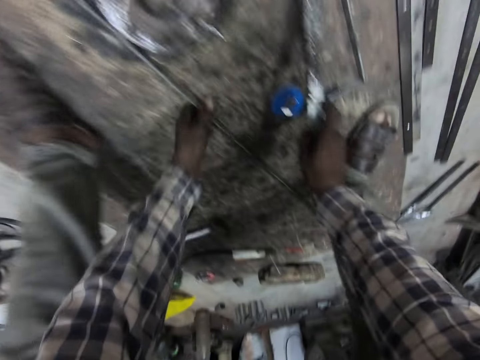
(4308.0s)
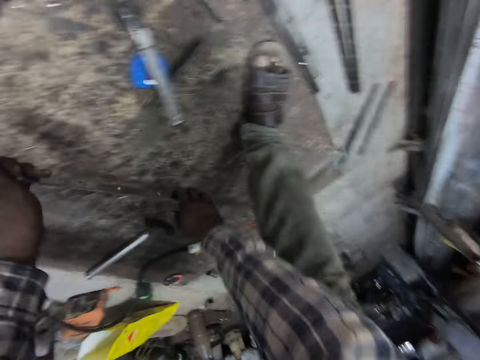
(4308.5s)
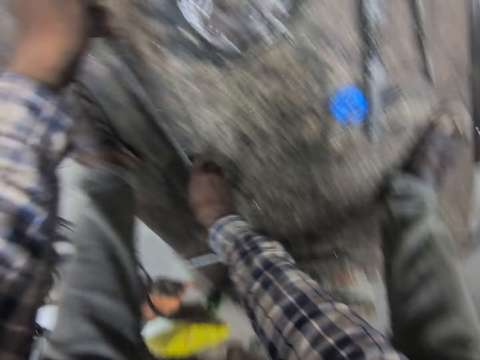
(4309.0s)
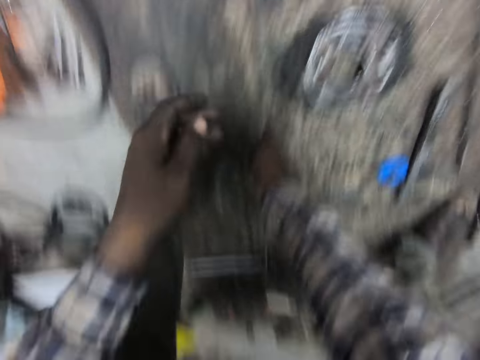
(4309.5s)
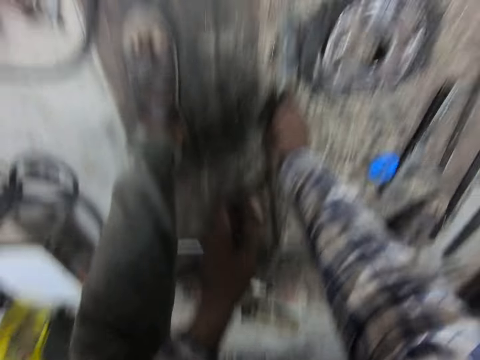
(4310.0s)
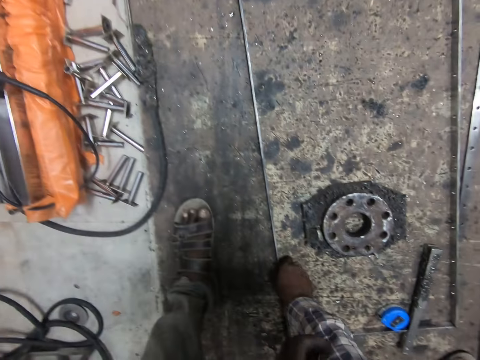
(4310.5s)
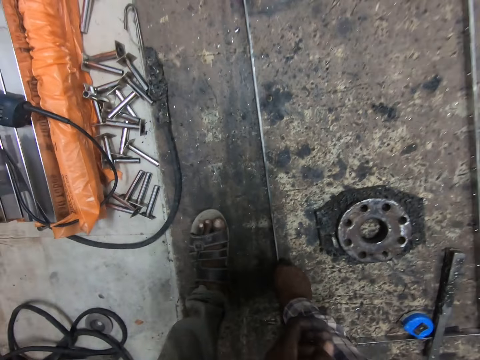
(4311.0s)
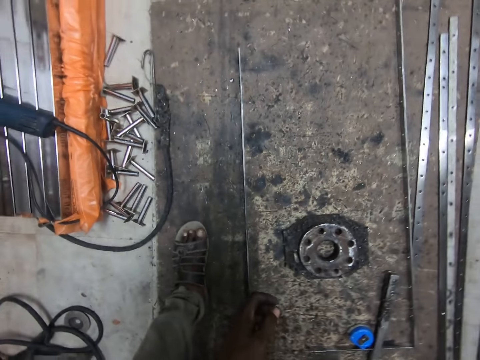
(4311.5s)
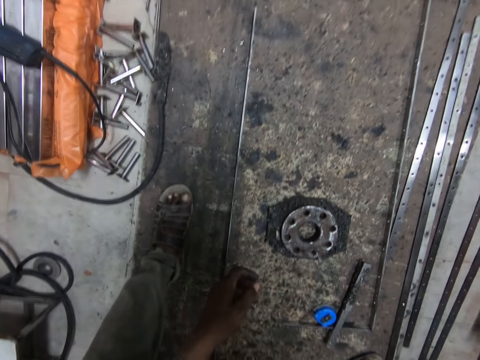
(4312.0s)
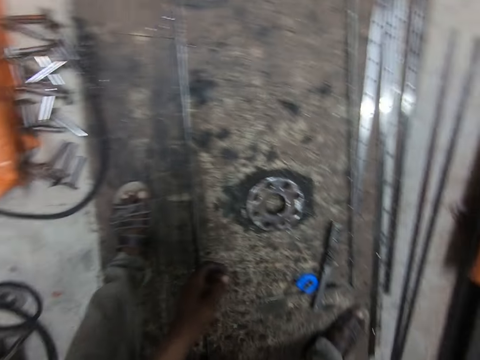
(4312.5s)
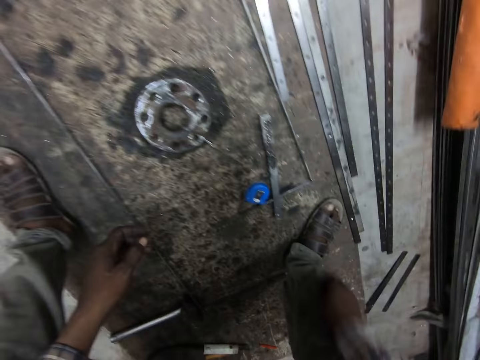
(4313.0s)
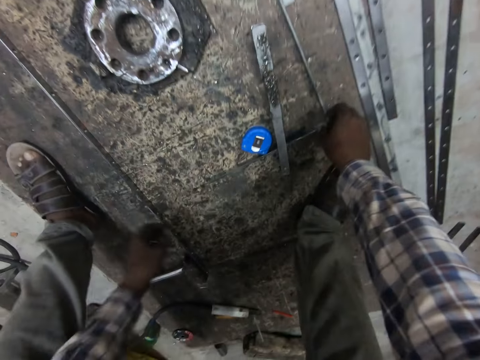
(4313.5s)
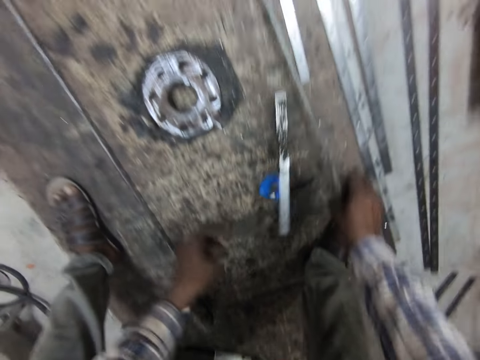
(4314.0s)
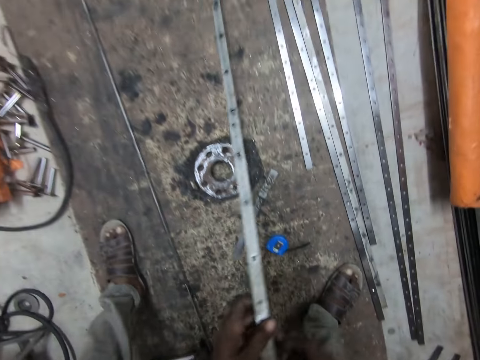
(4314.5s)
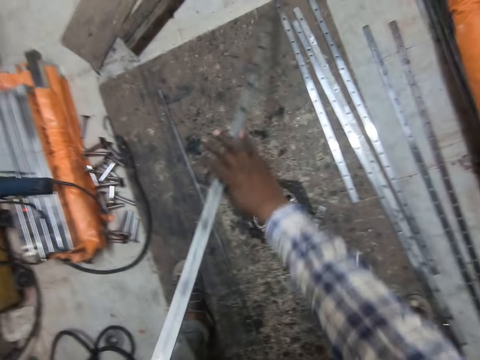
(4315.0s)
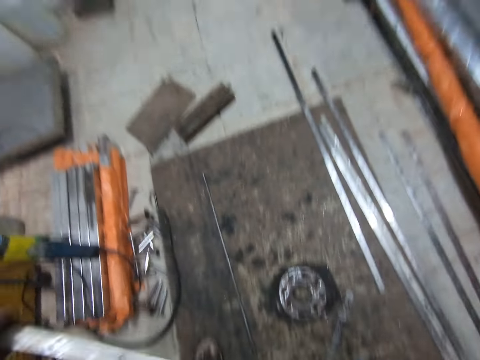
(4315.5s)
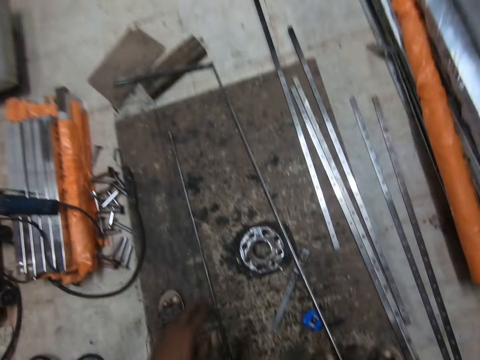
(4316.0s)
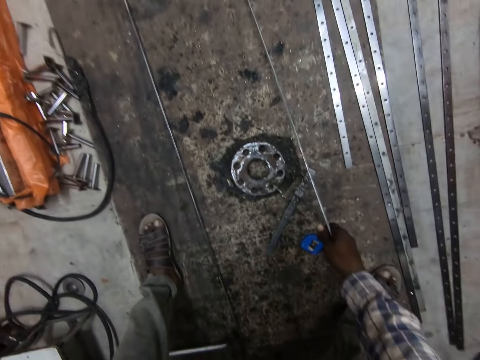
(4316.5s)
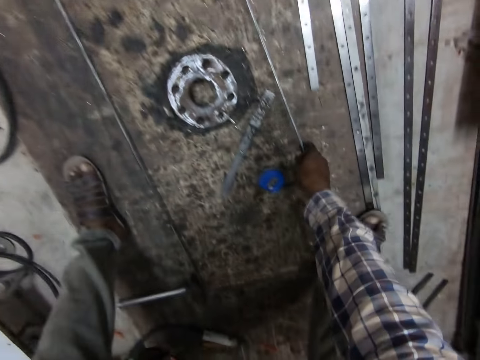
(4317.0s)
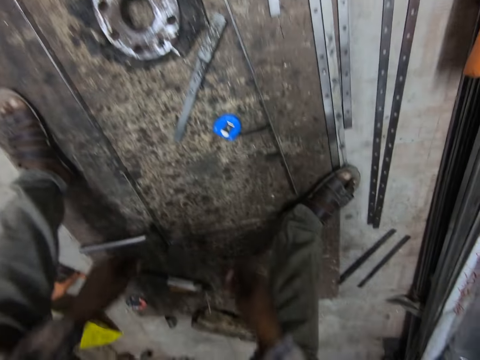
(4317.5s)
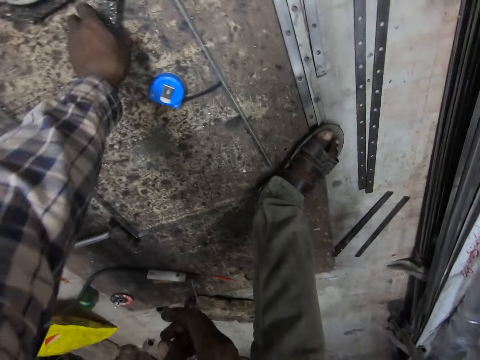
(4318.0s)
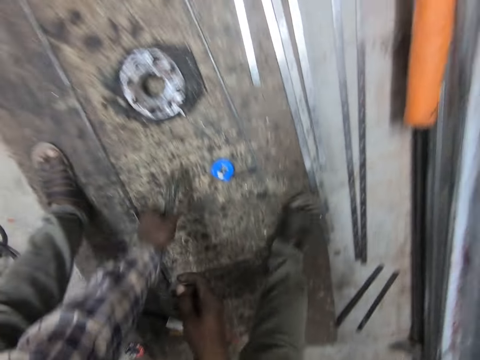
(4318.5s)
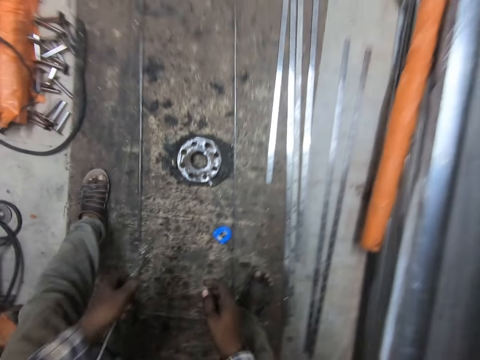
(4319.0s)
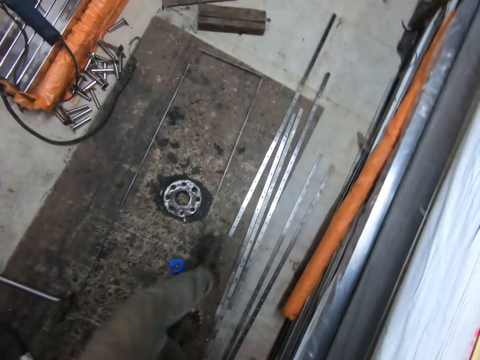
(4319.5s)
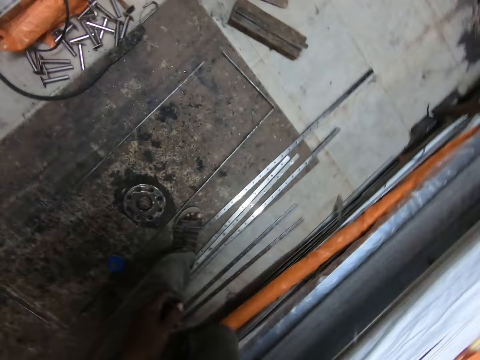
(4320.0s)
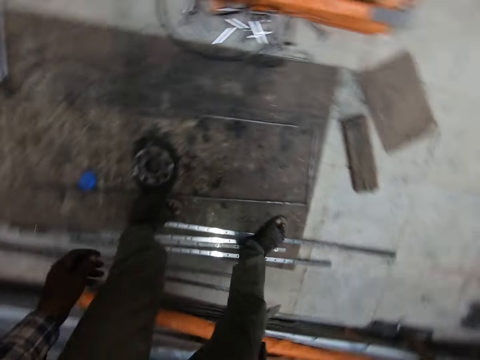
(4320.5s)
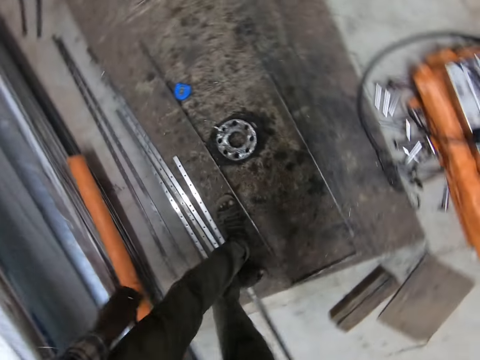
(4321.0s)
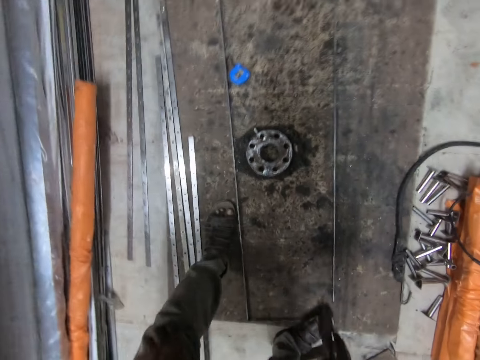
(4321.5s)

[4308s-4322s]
The camera wearer moves a leg away from something. He drops the welding chisel on the floor with his right hand. He picks up a metal. He moves the welded metal on the floor. He moves a hand away from the metal. He moves the metal. He picks another welded metal from the floor with his right hand. He turns the welded metal. He exchanges the metal to the other hand. He holds the metal with the other hand. He removes a hand away from the metal. He drops the welded metal on the floor. He picks the welding chisel from the floor with his left hand. He moves the metal with a leg. He walks to the other side. He moves a bit.

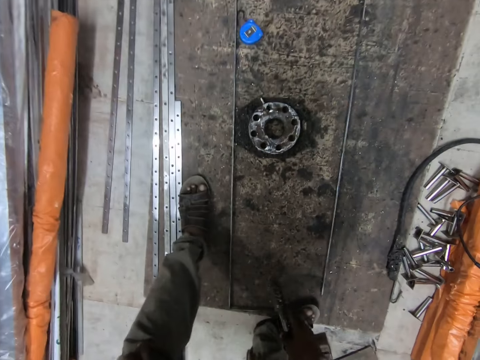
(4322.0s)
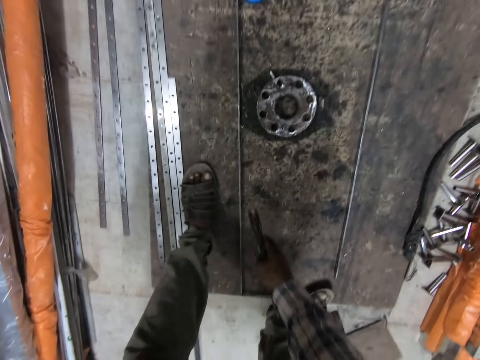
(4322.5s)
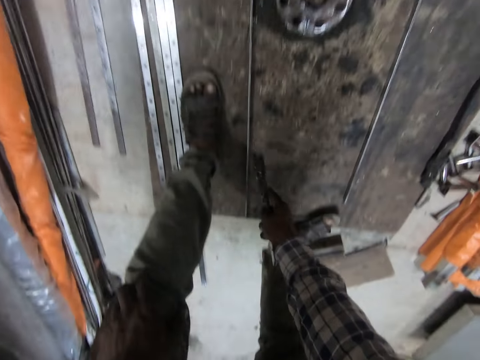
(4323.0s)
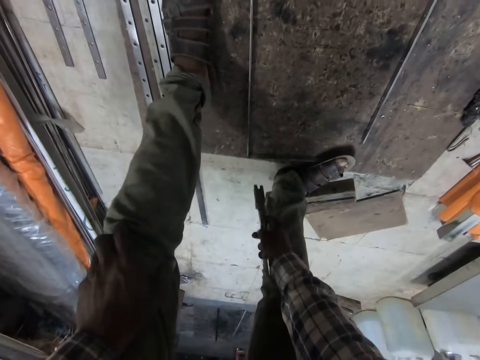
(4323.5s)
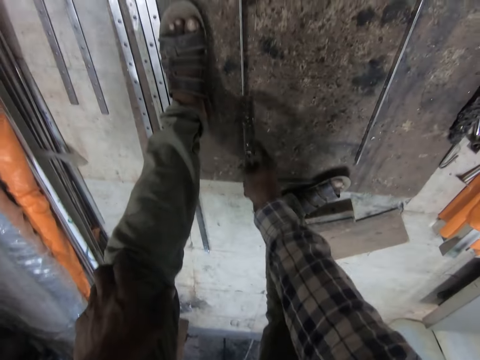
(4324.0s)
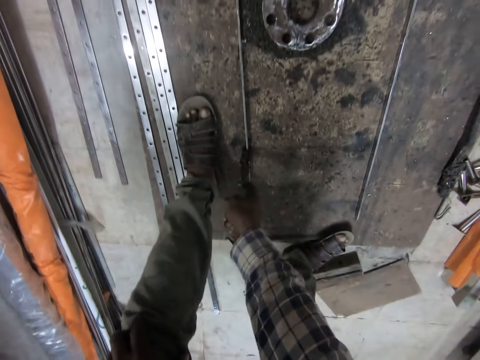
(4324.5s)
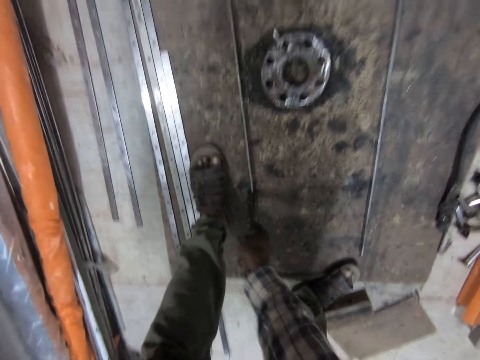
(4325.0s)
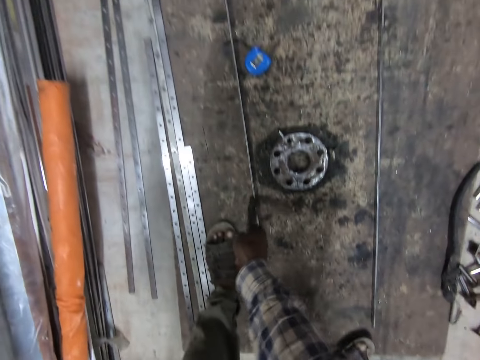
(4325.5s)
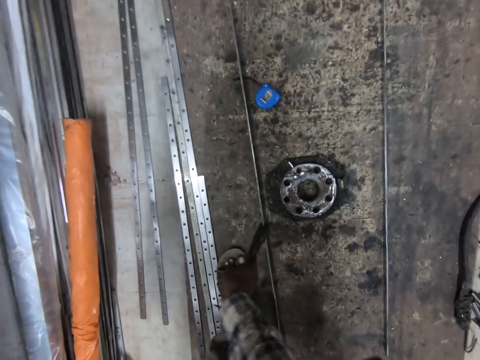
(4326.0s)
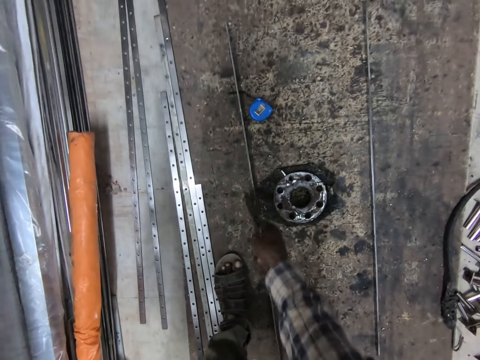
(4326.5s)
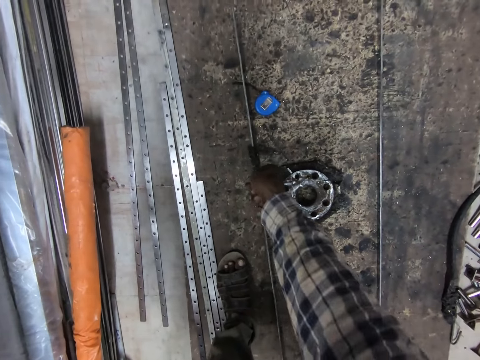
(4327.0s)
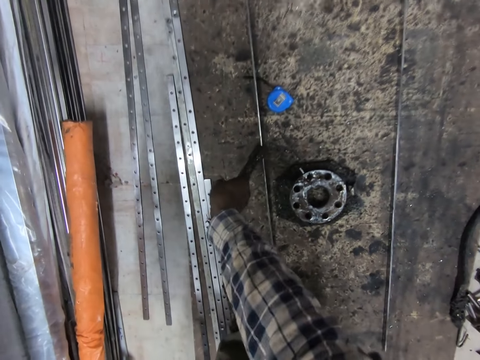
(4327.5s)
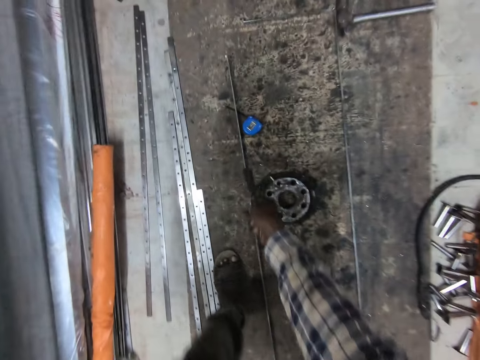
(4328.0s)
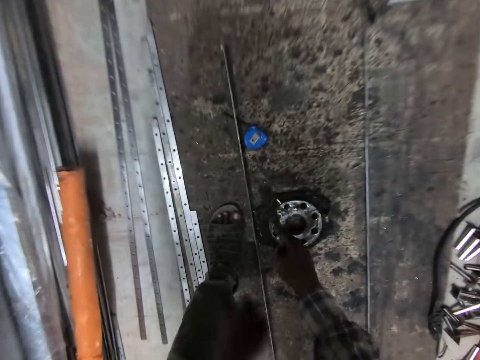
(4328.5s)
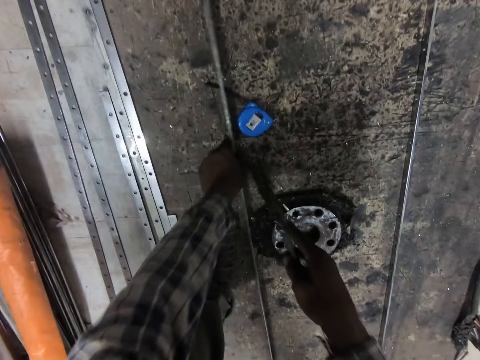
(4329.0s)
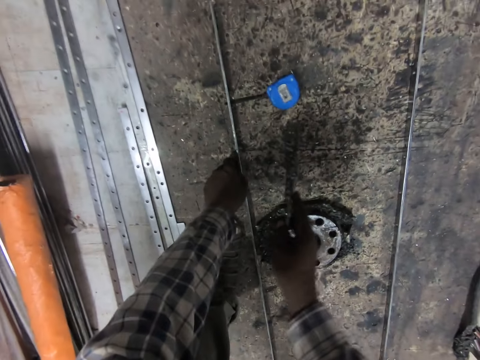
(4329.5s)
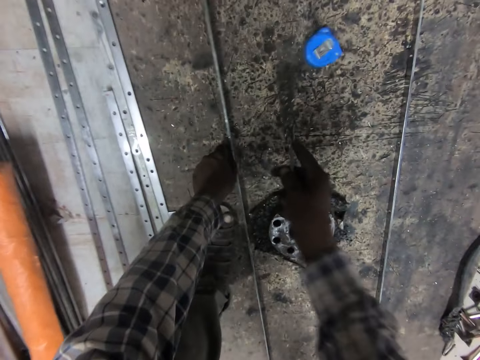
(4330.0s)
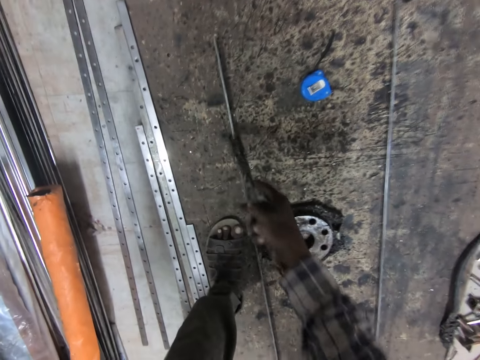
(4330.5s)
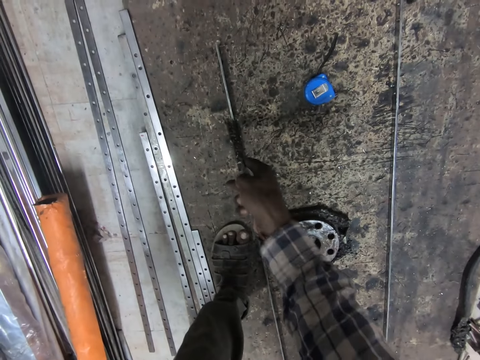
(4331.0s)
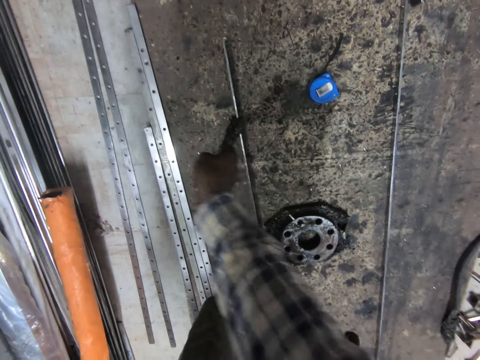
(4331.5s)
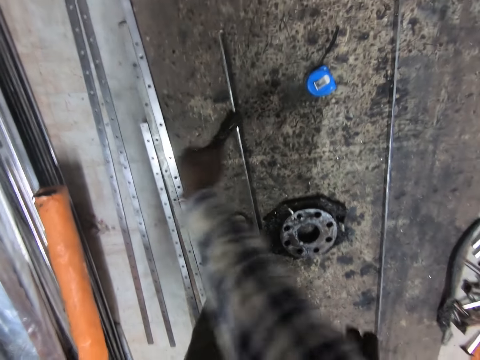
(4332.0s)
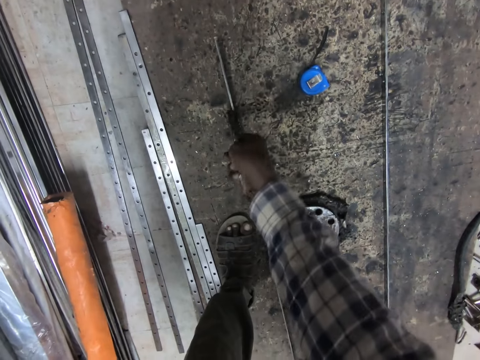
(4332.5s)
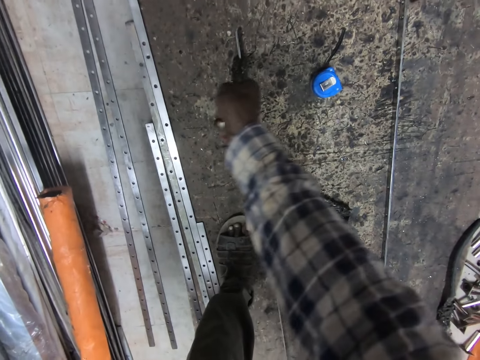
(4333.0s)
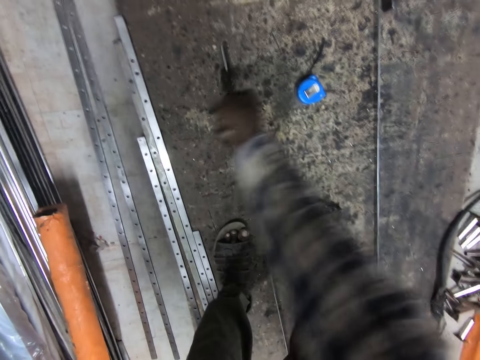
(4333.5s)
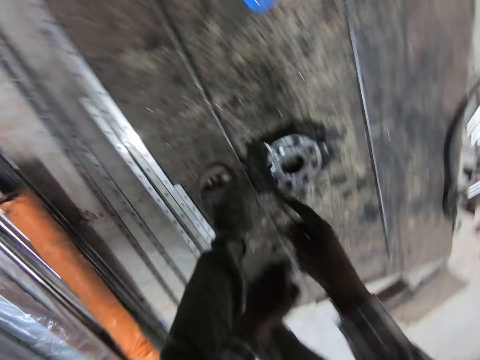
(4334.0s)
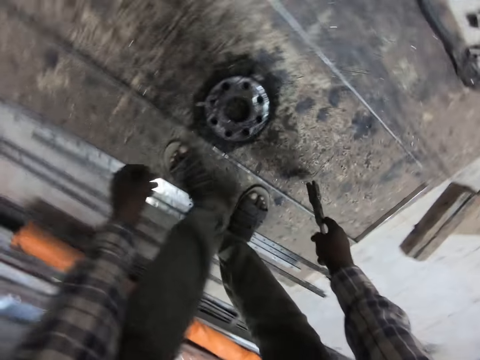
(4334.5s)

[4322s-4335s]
The camera wearer bends. He moves the metallic pliers or welding chisel. He puts the metallic pliers on the metal. He tightens the welded metal with the welding chisel. He moves the metallic pliers along the metal. He moves the metallic pliers along the metal again. He moves a leg. He moves a measuring tape on the floor with the welding chisel in his right hand. He holds the welded metal with his left hand. He removes his left hand from the welded metal. He tightens the welded metal with the welding chisel. He puts the metallic pliers on the metal. He presses the metal. He moves the metallic pliers. He moves the metallic pliers away from the metal.
